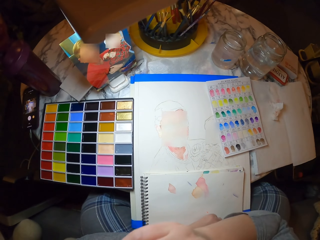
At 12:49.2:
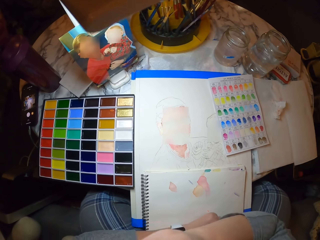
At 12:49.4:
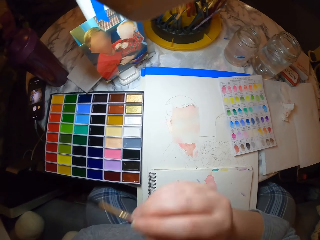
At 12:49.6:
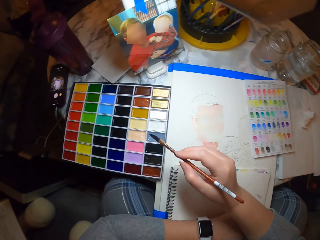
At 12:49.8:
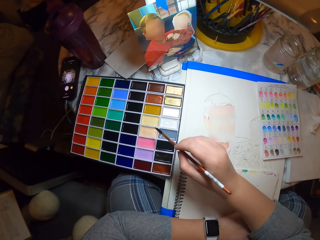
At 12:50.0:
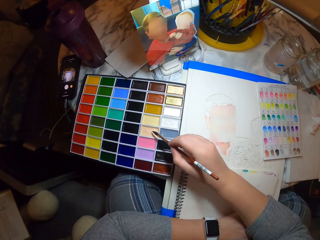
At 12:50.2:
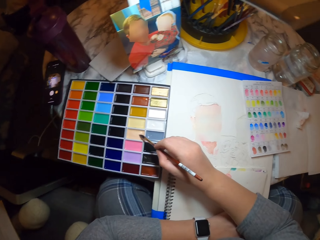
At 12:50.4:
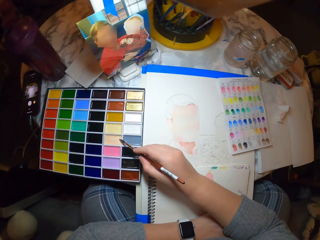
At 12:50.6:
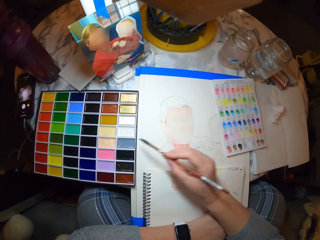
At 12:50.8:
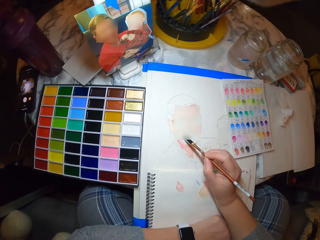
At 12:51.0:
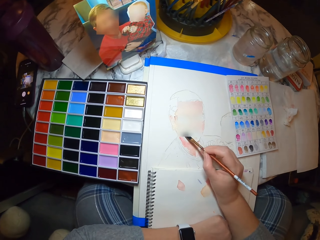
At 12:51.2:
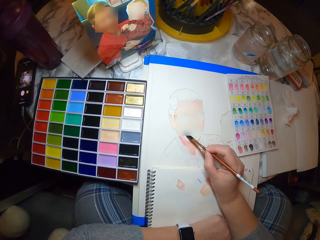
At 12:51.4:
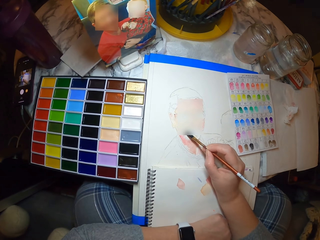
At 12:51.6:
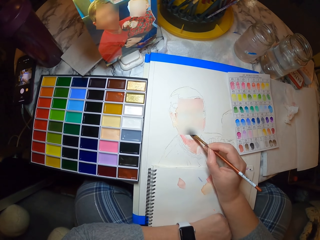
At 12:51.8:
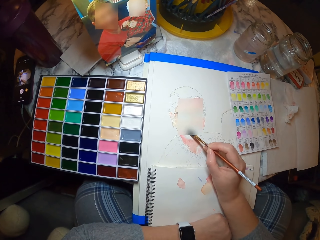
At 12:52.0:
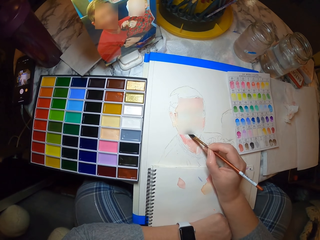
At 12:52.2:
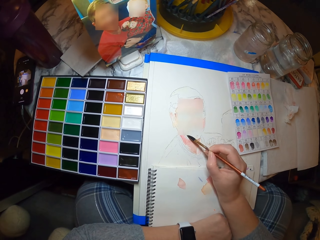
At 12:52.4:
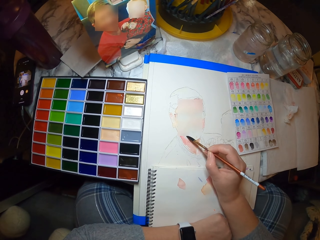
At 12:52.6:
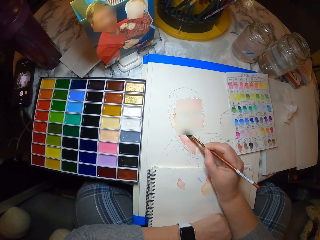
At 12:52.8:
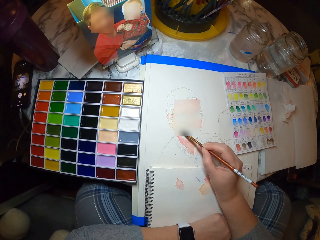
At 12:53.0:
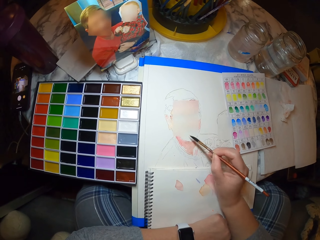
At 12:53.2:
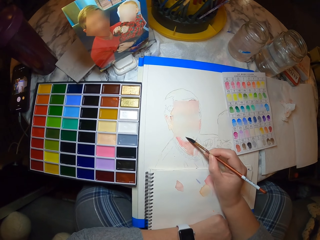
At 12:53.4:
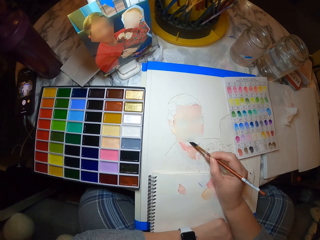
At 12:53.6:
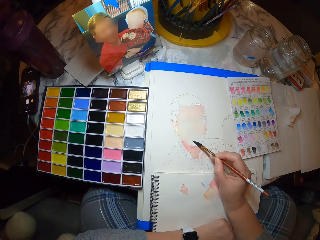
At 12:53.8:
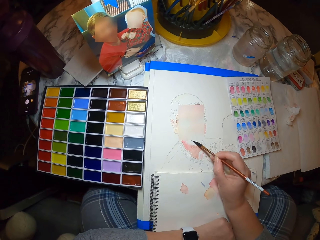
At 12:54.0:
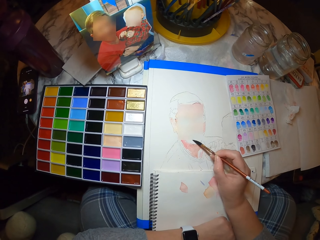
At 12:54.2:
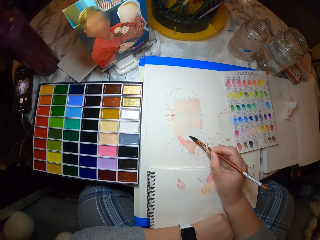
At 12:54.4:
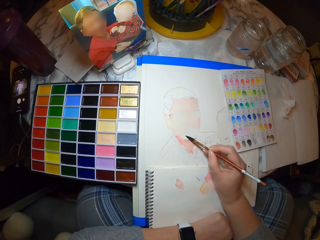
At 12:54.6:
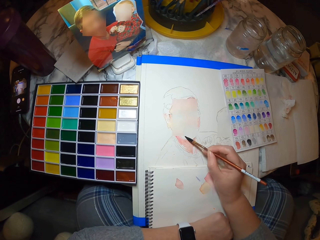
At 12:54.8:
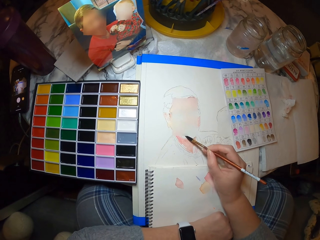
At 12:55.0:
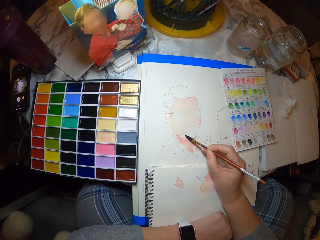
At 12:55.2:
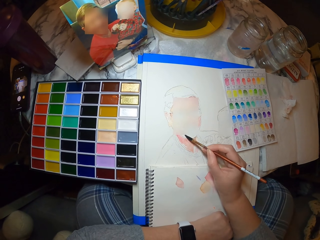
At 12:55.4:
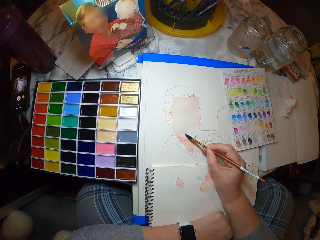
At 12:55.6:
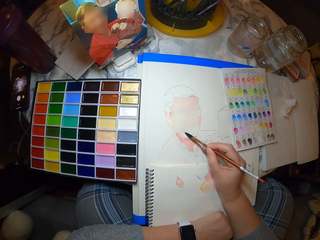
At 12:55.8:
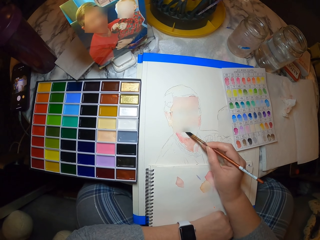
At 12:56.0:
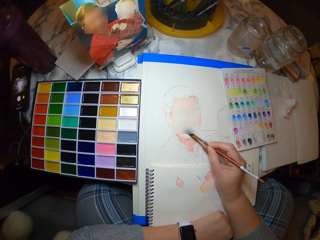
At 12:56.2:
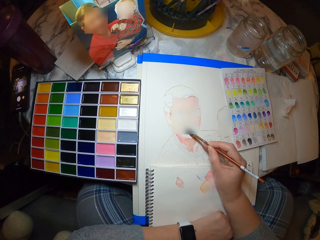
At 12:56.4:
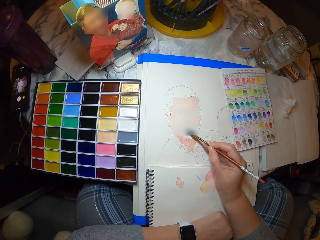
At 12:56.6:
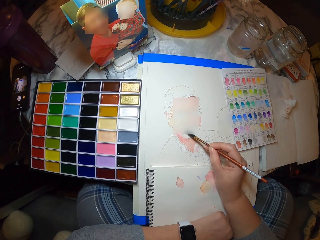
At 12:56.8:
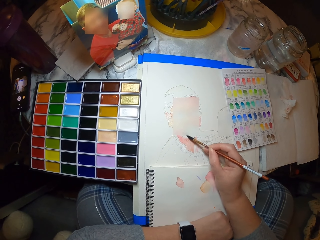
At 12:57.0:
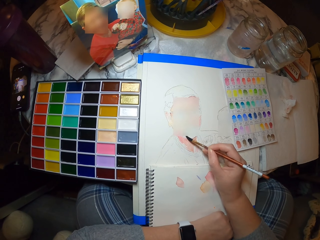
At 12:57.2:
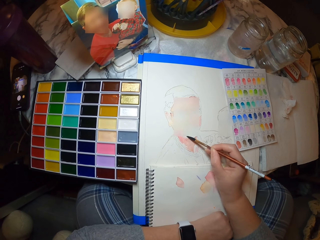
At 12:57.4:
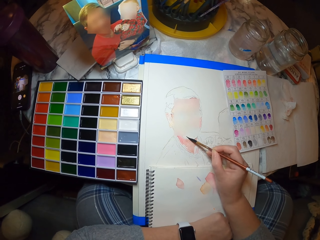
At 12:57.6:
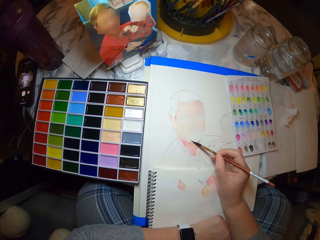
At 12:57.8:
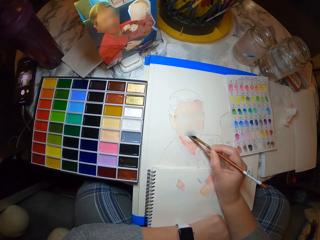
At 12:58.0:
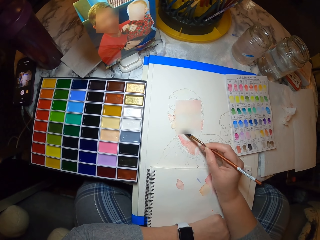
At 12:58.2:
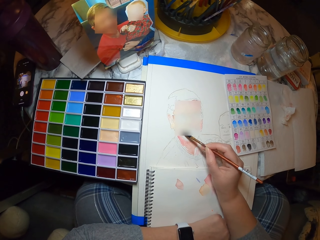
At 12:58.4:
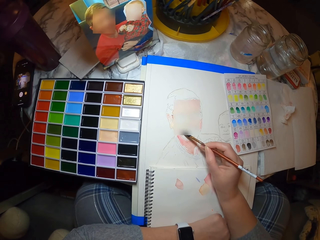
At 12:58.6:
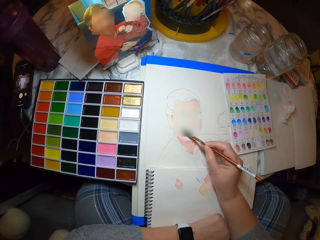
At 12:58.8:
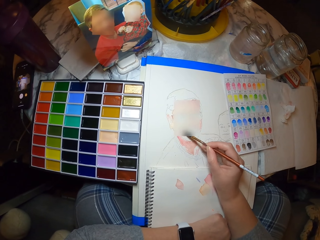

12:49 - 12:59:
The camera wearer takes the brush from the mouth. They move their hand, put the brush on the paint, and paint the drawing.

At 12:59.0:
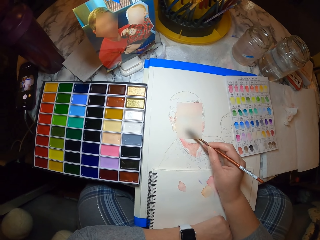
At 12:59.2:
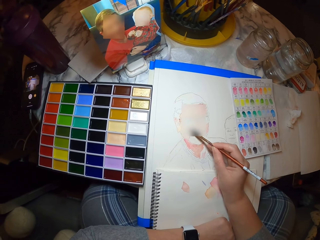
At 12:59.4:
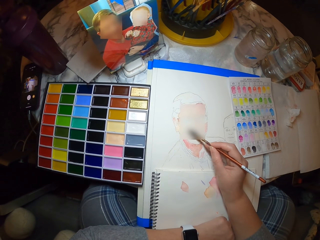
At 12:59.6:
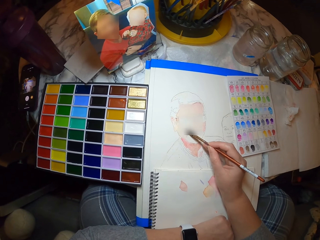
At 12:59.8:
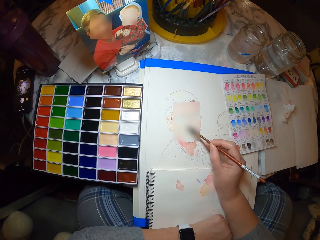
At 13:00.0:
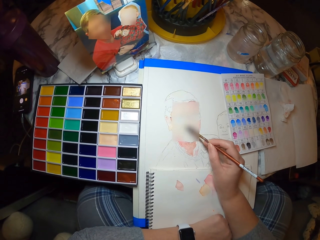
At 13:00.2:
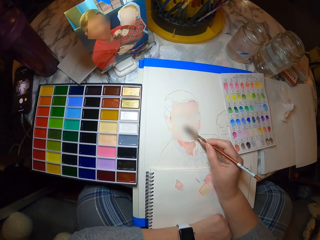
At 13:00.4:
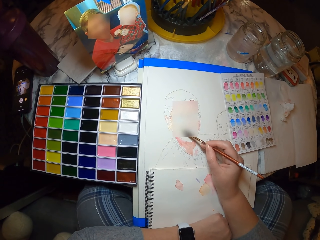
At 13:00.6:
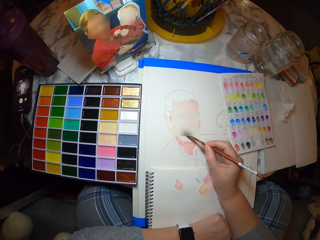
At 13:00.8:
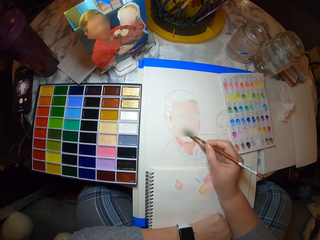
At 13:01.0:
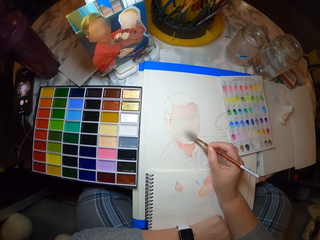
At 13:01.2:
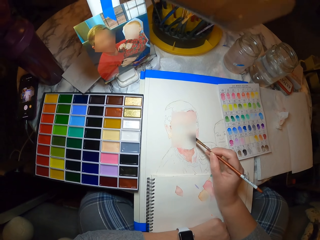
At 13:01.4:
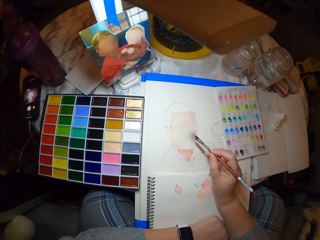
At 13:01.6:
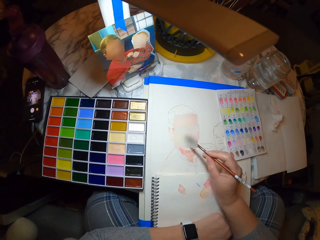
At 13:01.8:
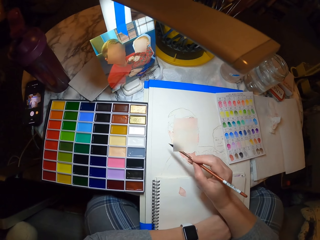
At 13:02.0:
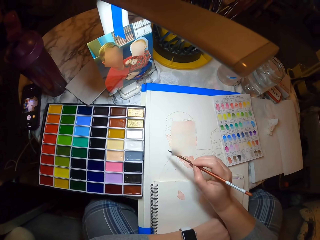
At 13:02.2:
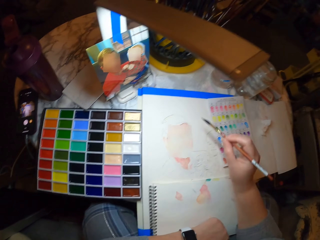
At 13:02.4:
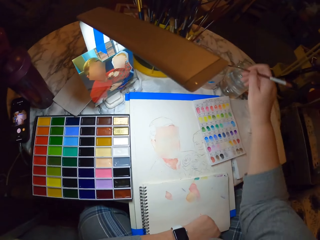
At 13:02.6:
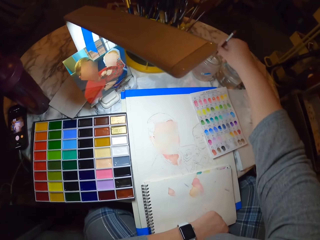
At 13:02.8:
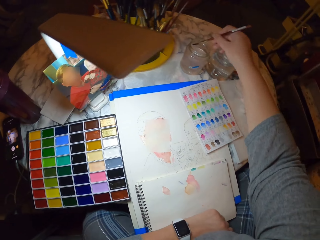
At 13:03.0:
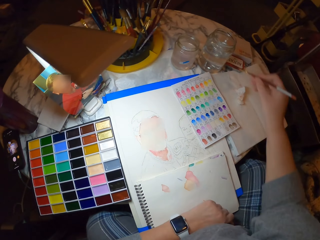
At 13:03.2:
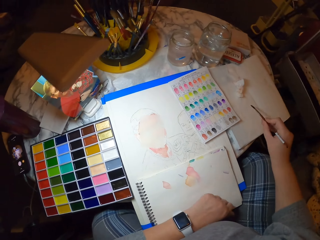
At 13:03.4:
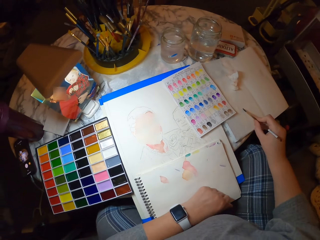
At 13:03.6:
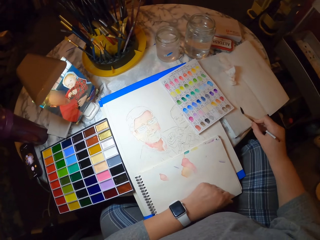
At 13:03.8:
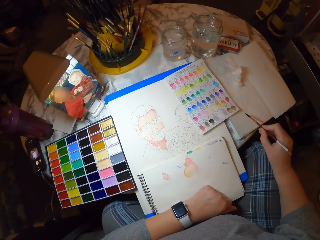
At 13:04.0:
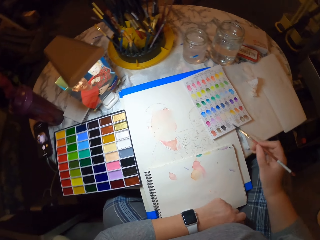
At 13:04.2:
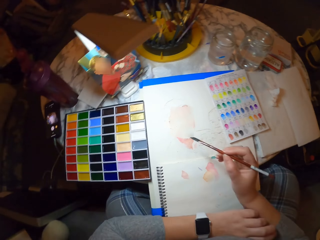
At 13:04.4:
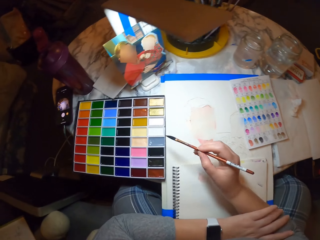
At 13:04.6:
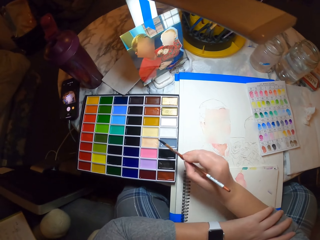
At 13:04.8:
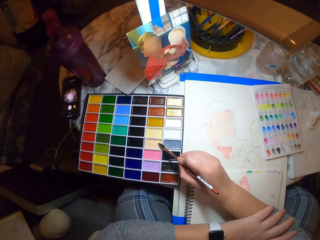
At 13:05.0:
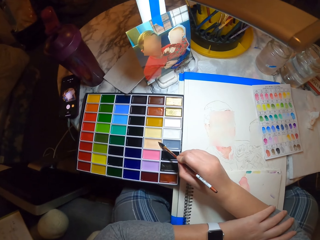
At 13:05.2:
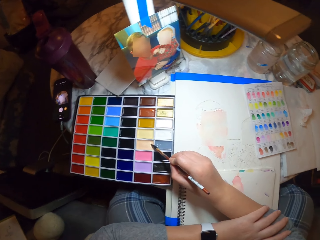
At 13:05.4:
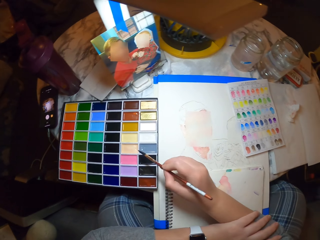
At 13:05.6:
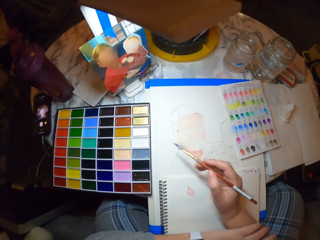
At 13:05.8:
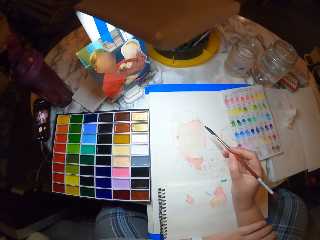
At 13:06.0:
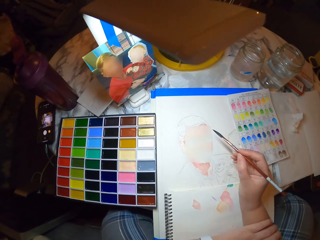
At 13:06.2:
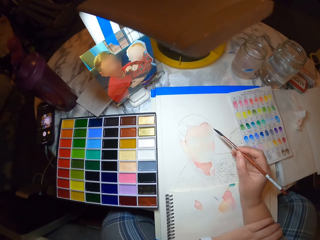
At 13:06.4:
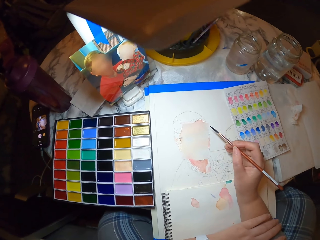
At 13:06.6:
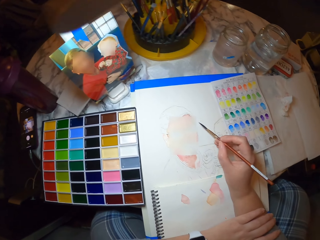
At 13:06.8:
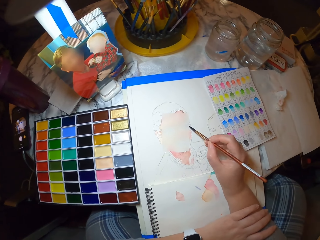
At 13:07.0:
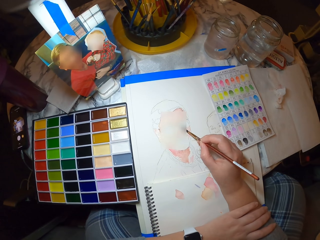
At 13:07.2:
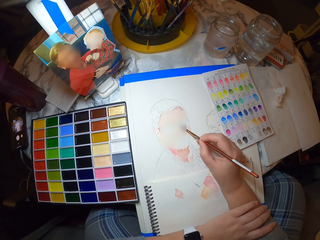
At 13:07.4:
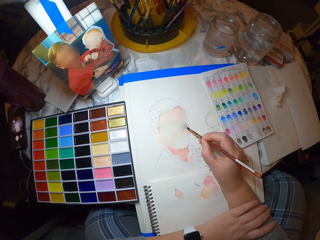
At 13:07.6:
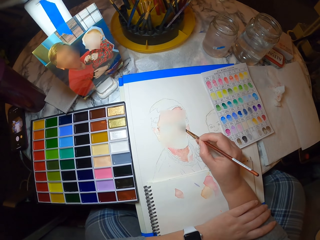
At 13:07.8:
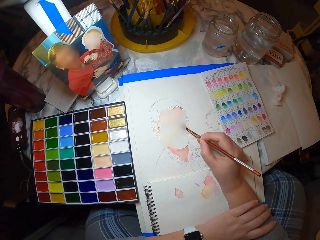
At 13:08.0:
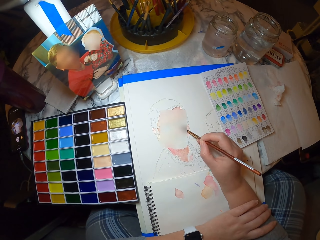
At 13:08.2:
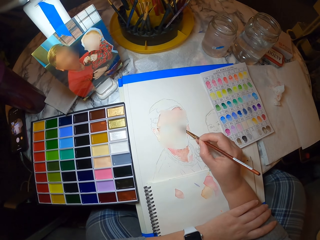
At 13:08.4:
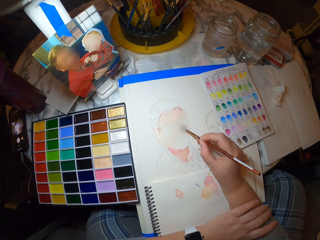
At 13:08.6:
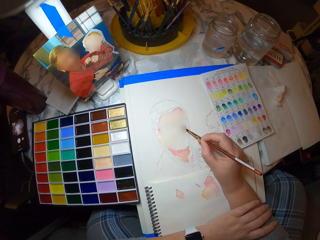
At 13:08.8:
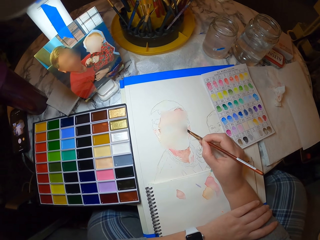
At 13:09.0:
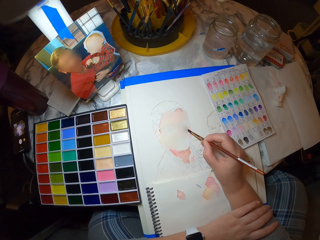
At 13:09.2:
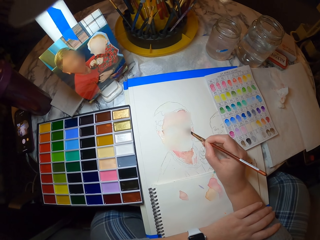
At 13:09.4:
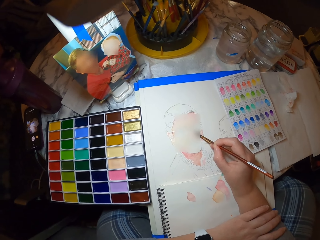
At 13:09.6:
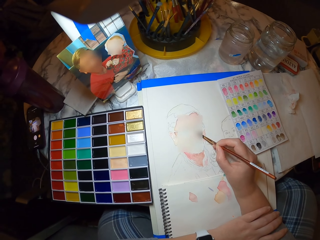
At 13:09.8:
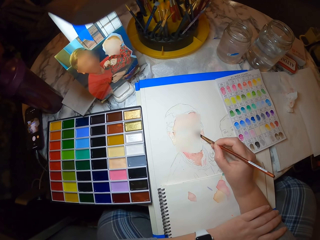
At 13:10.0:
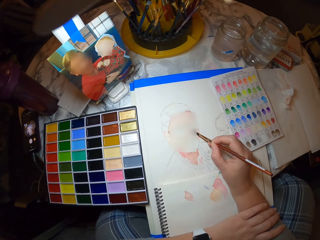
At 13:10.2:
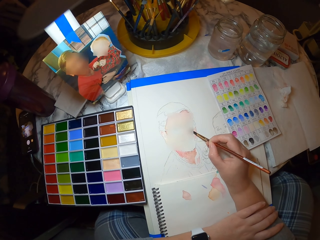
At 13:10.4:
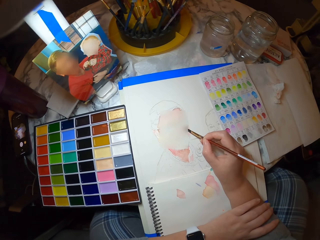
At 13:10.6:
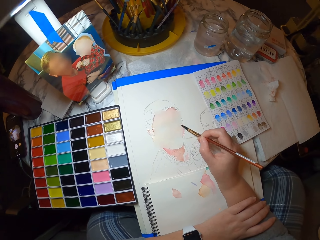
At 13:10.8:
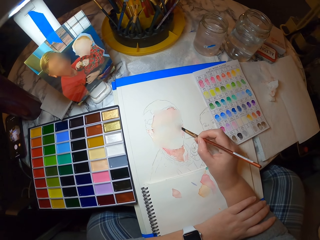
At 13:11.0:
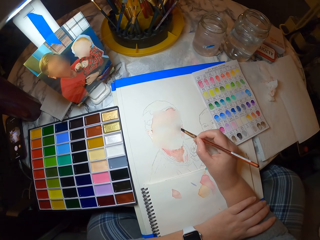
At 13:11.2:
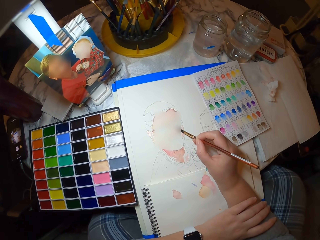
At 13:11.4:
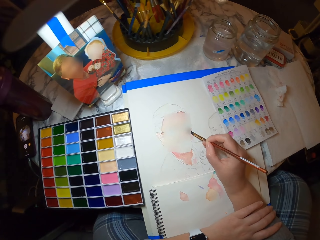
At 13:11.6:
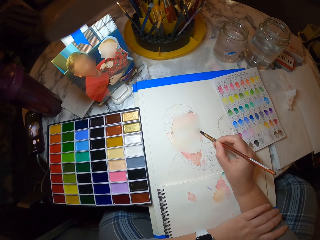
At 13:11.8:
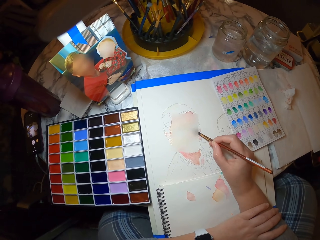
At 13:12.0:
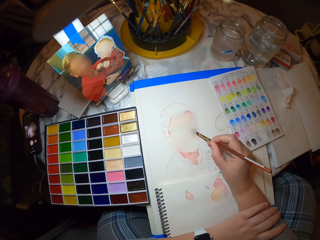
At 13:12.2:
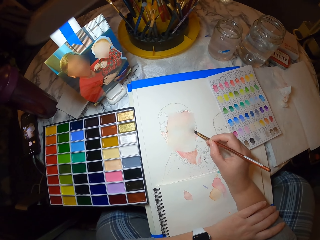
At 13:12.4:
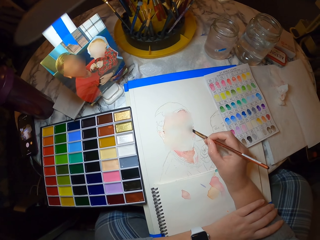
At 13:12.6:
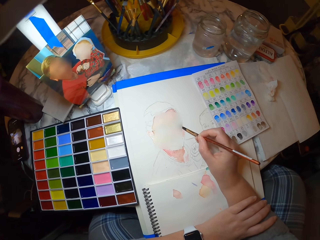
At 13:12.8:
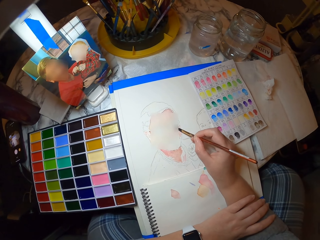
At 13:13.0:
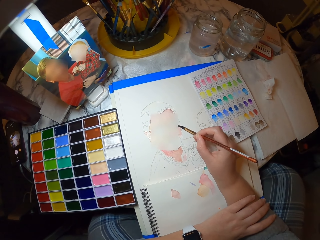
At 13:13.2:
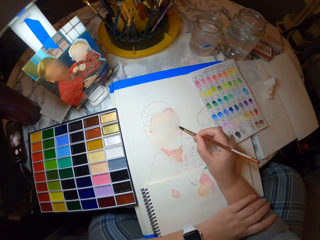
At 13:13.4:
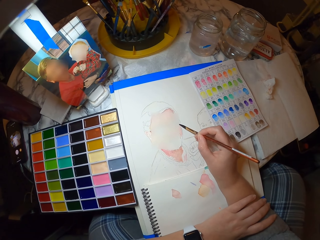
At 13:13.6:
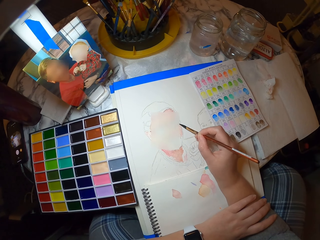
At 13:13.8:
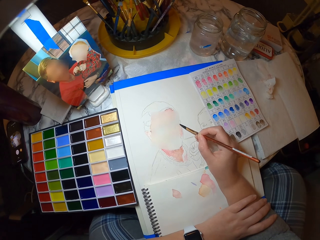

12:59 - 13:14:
The camera wearer moves back. They dip the brush in water in a jar. They rub the brush on the book. They move their hands, put the brush on the paint, and paint the drawing. They move their head from one side to another. They look at the picture.
